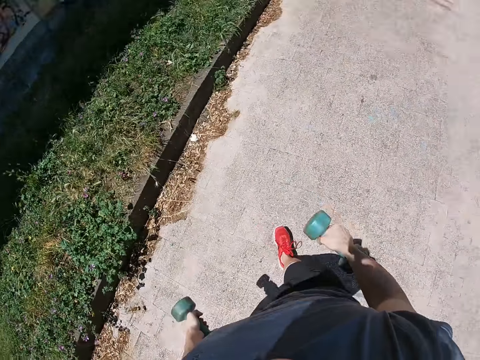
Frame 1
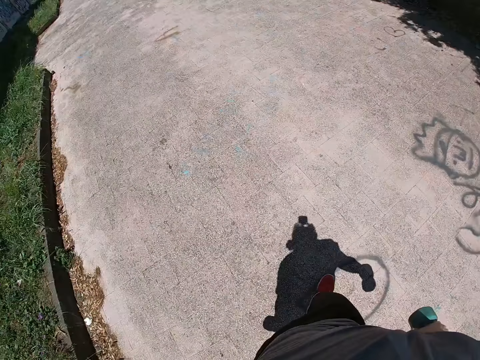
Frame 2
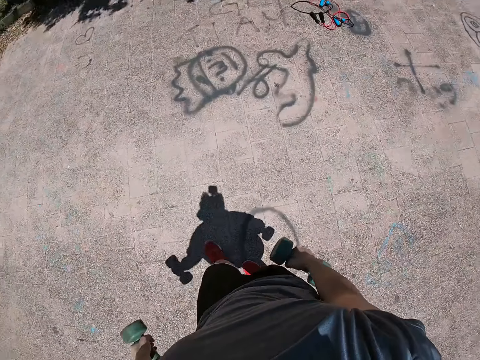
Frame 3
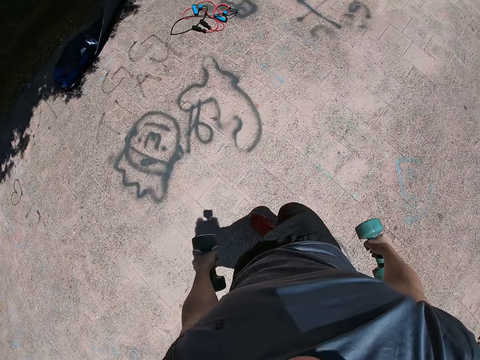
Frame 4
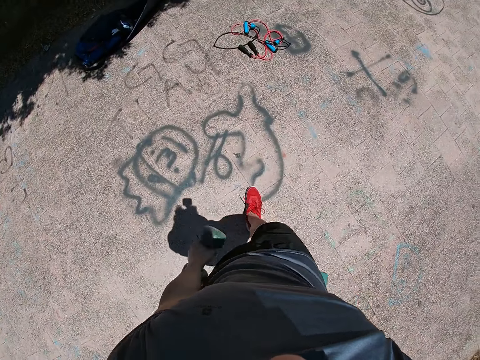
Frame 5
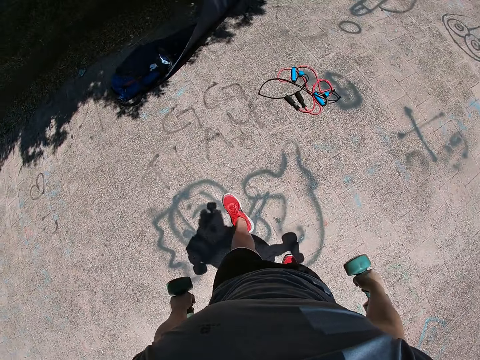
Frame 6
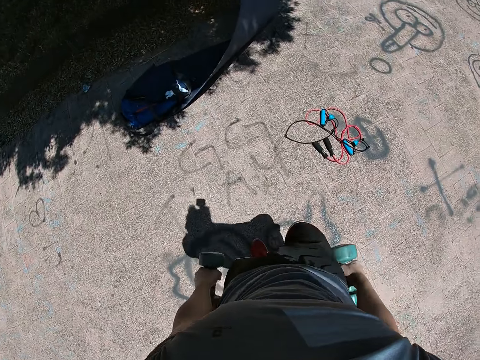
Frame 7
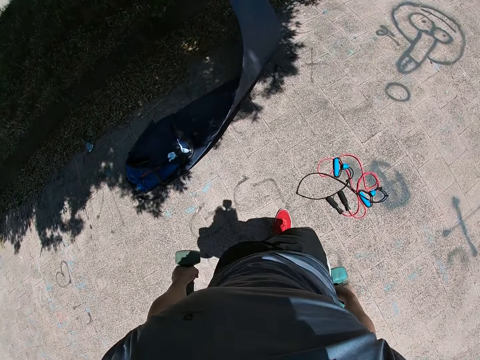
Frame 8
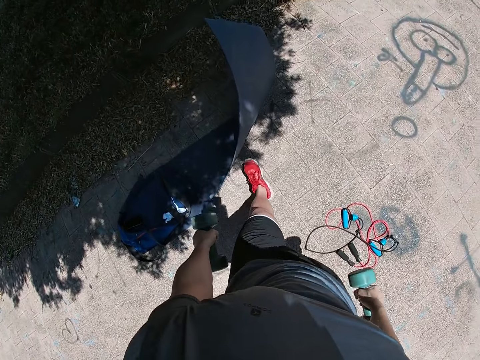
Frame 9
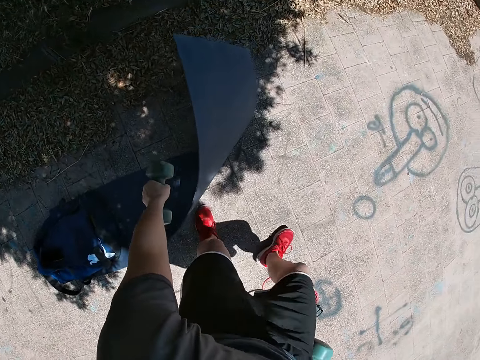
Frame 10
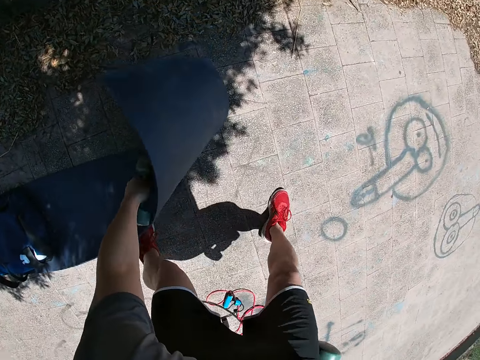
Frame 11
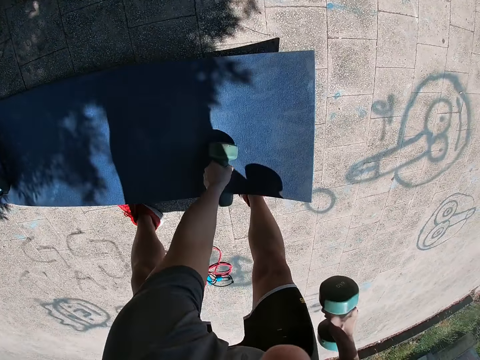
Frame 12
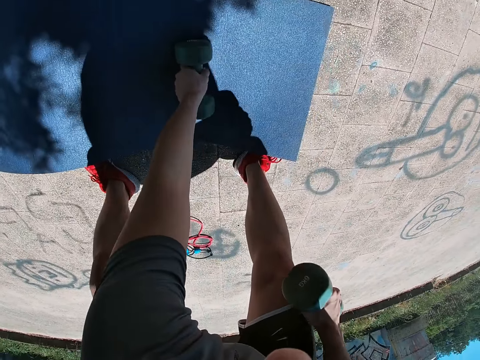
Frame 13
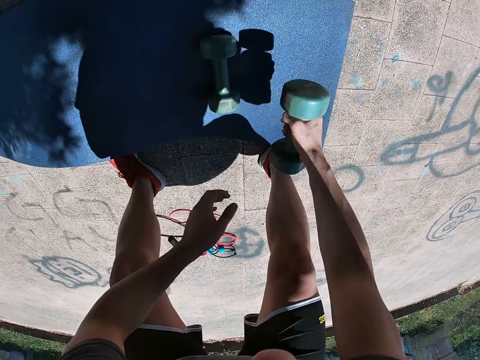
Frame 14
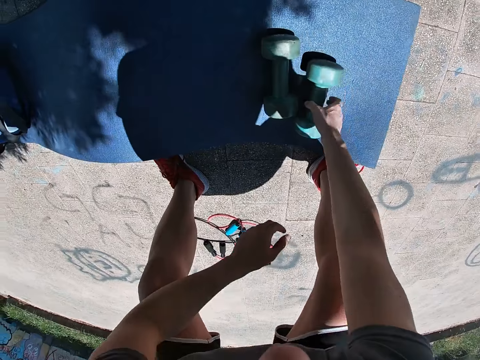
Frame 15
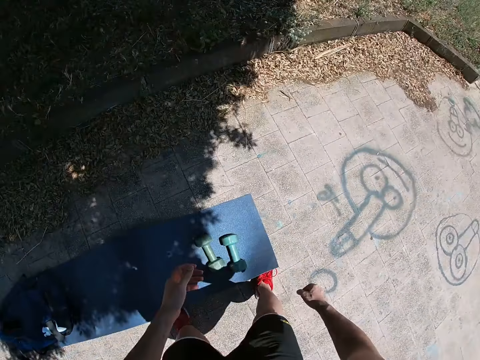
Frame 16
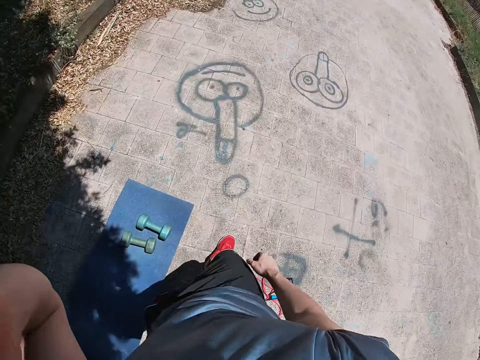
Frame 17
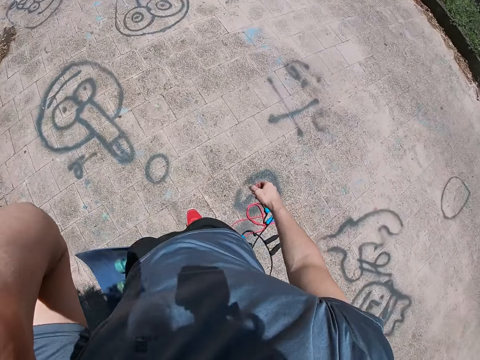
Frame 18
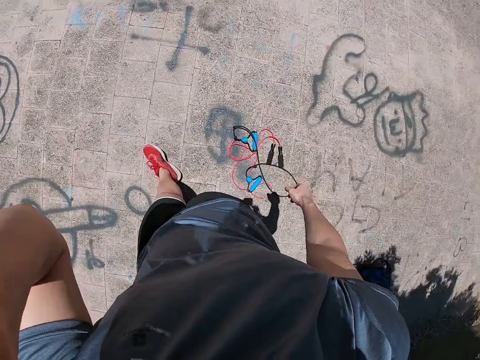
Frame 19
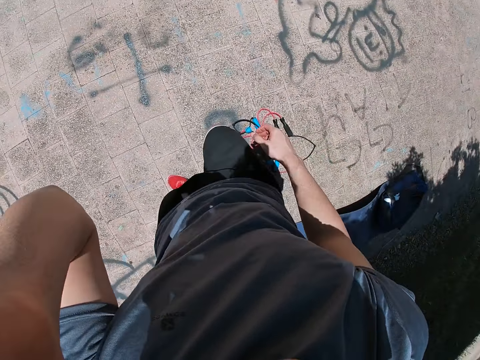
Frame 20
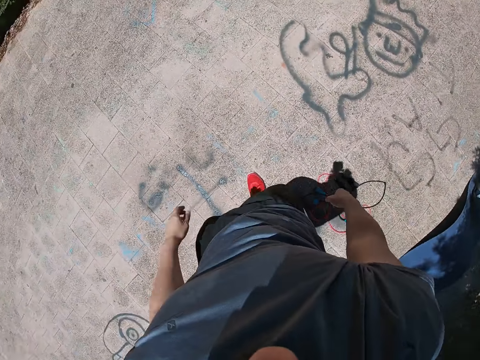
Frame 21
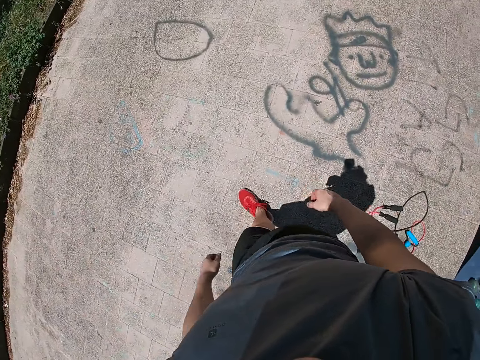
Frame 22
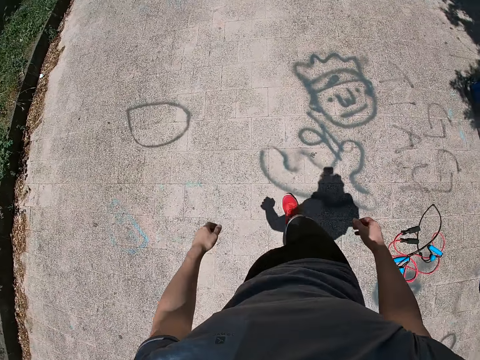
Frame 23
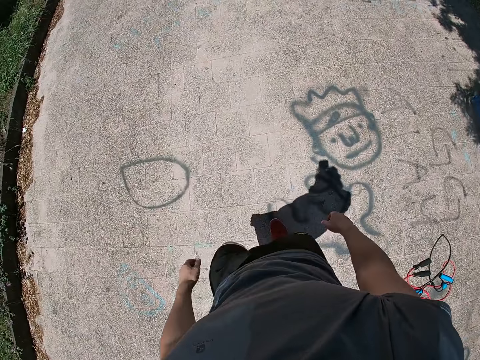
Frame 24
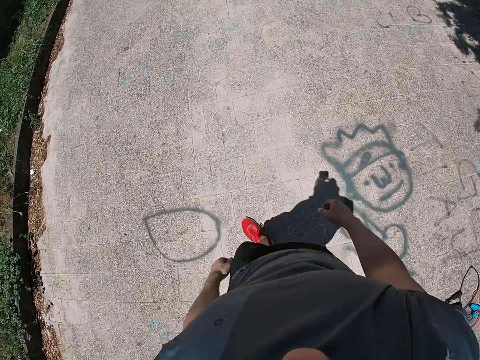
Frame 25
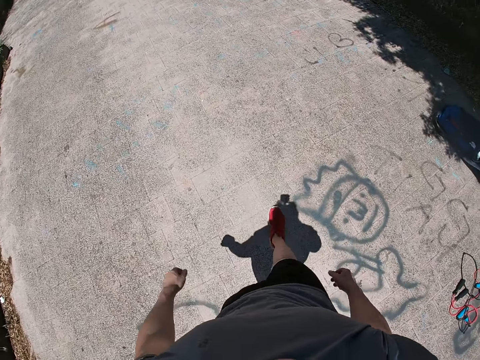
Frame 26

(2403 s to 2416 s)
The camera wearer lowers the dumbbells with both hands. He walks on the ground with the dumbbells in both hands towards the mat. He stops lifting the dumbbells. He pushes the fitness mat with the dumbbell in his left hand. He places the dumbbell in his left hand on the fitness mat. He flattens the mat. He places the dumbbell in his right hand on the fitness mat. He removes his right leg from the fitness mat. He touches his face with his left hand. He walks on the ground. He lowers his left hand to his side.

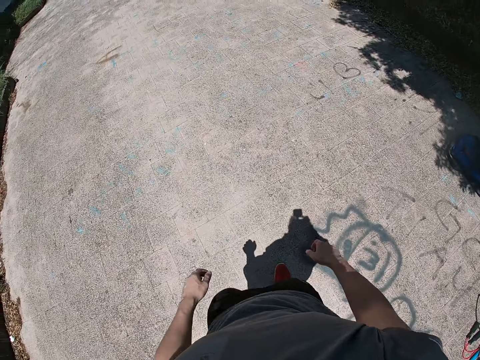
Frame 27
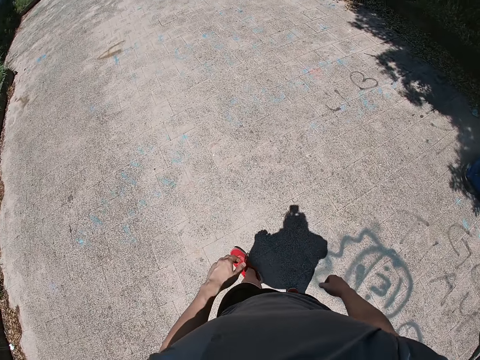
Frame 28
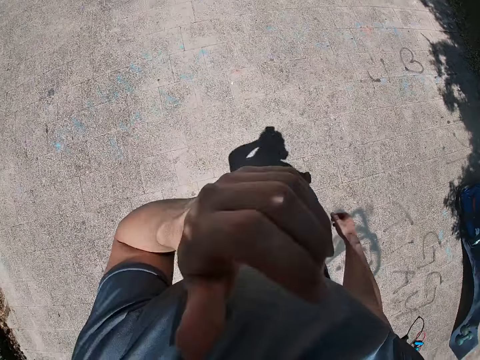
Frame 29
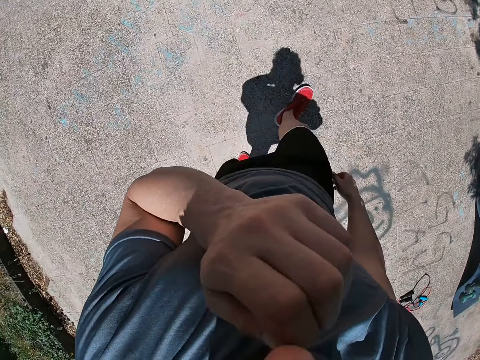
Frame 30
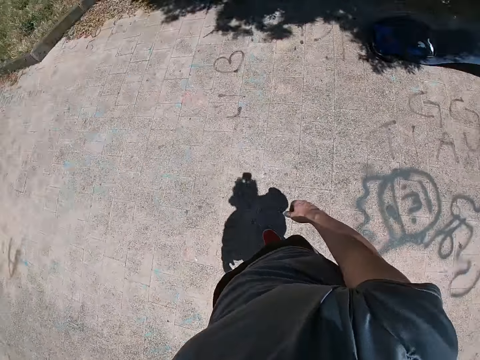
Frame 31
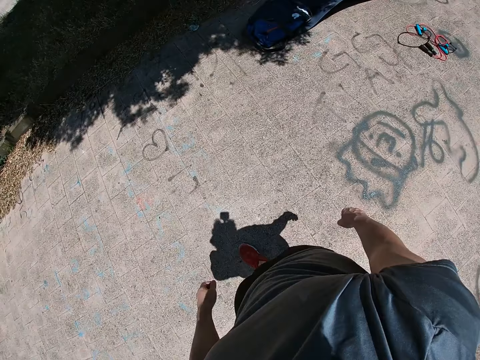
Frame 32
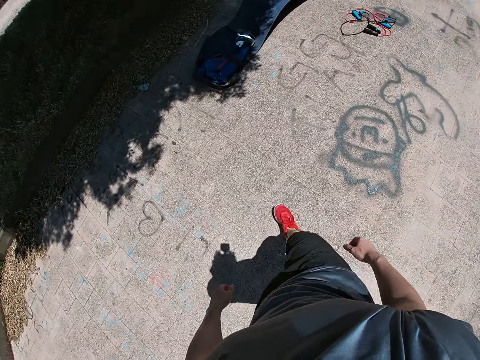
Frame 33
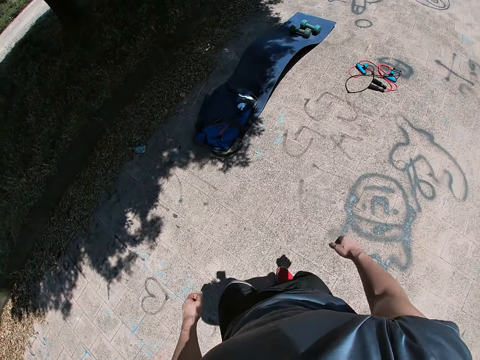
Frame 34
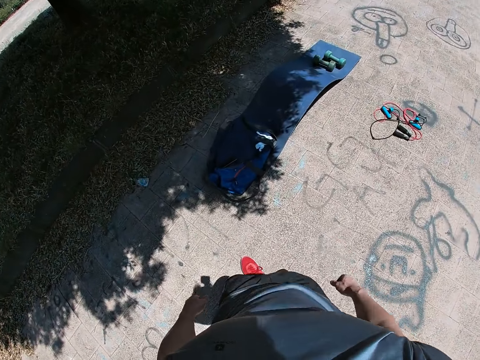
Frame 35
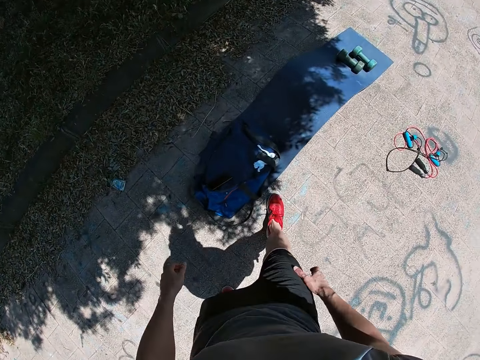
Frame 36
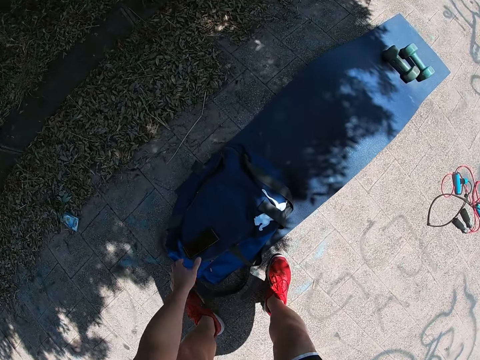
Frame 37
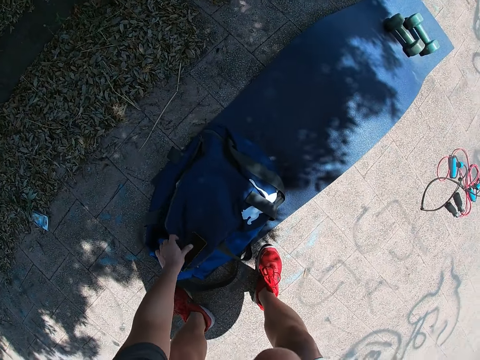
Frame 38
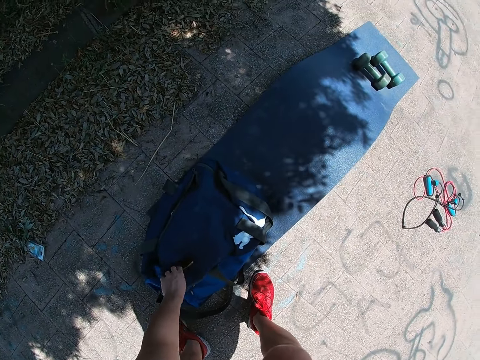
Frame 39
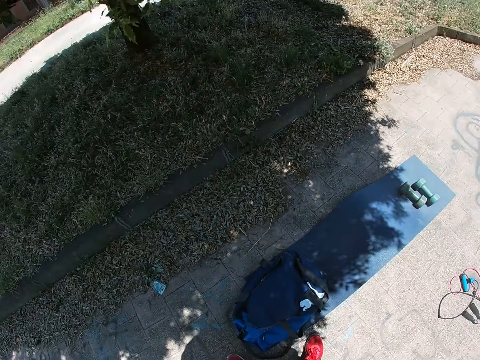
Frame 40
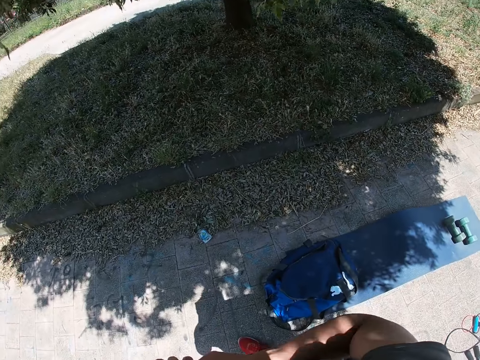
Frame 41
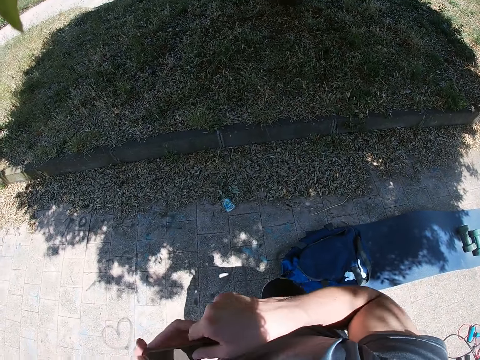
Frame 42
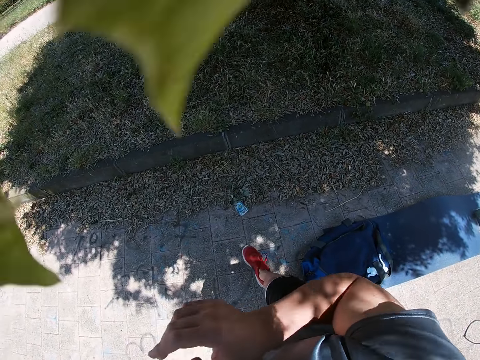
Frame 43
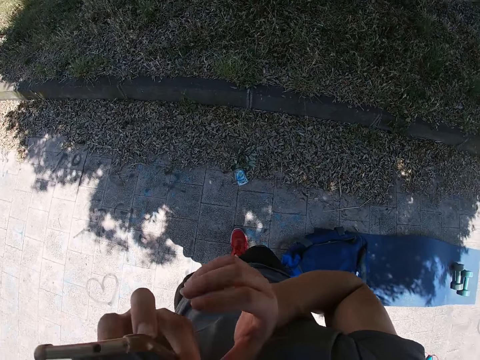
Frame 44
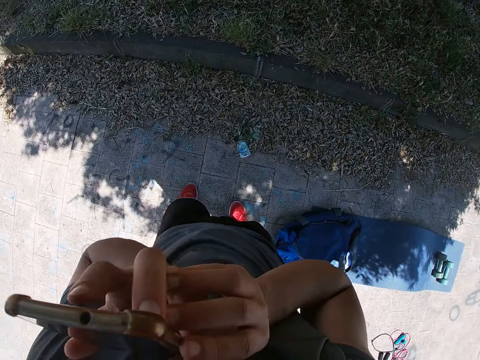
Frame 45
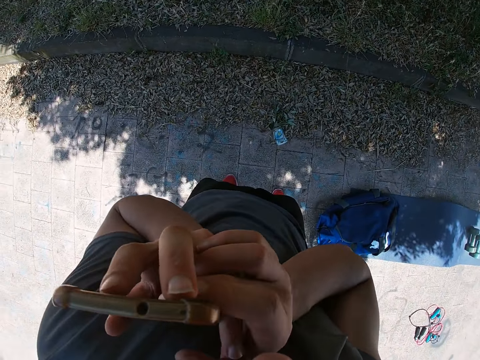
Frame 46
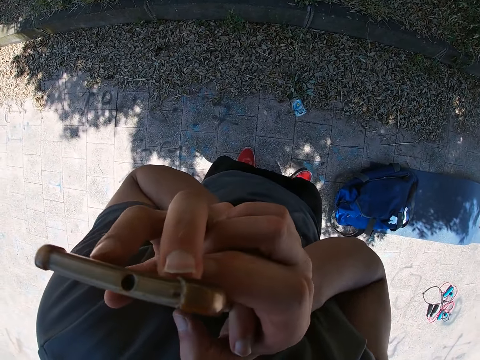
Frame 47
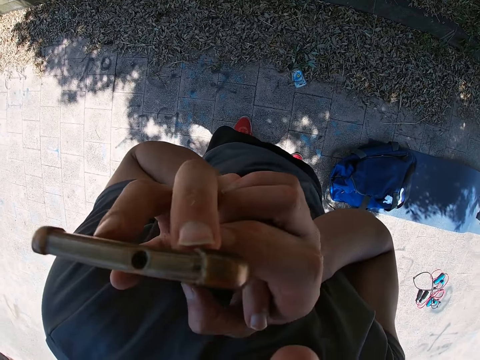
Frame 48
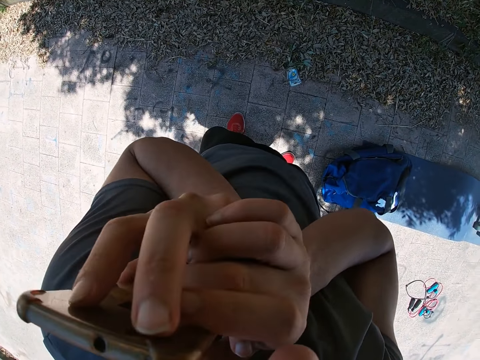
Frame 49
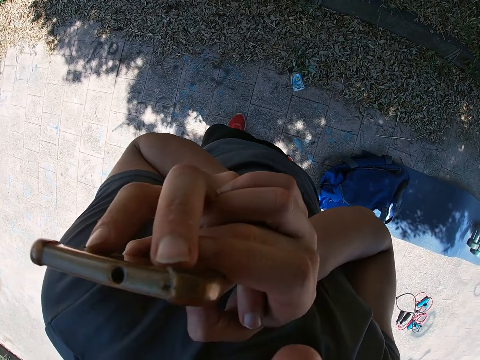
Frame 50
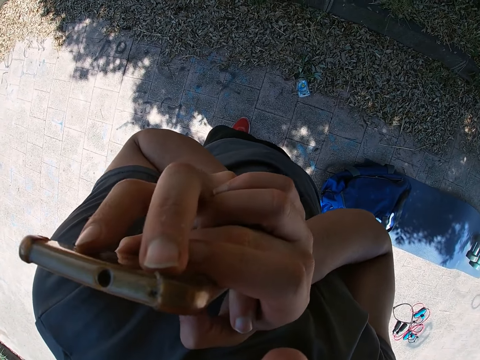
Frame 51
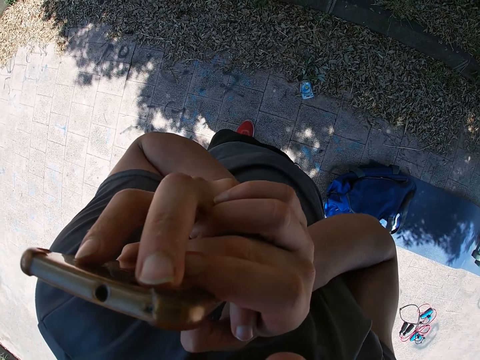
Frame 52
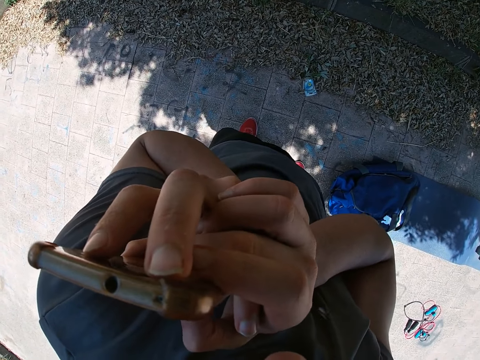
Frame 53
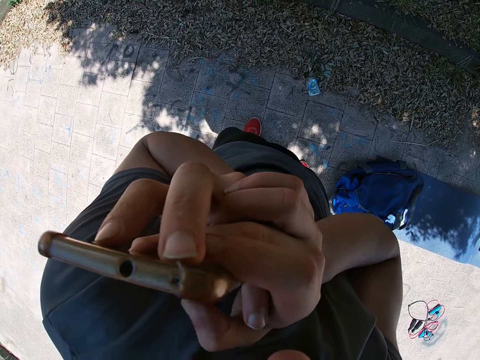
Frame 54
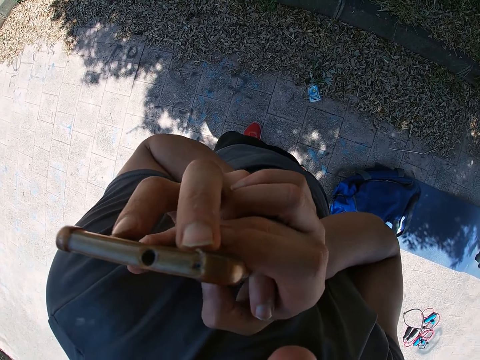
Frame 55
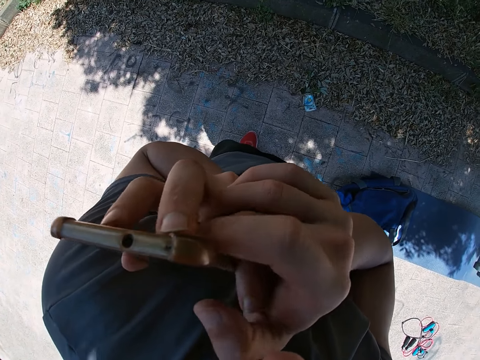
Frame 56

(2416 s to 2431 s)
The camera wearer scratches his nose with his left hand. He lowers his left hand. He stretches his left hand towards the phone. He bends towards the ground. He picks up the phone. He walks on the ground. He presses the phone with both hands. He operates the phone with his hands.
